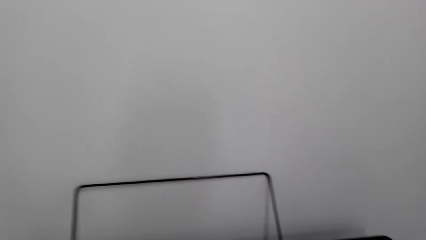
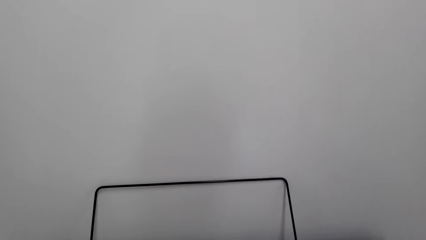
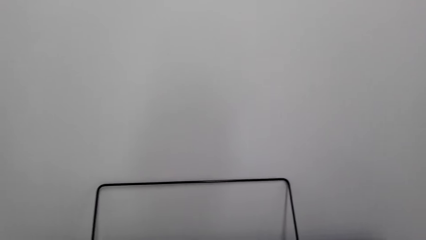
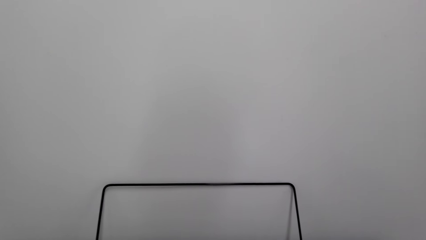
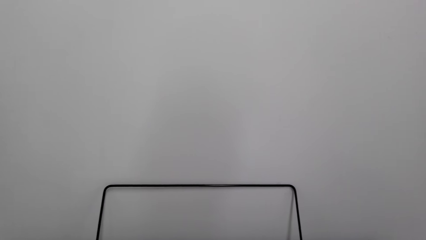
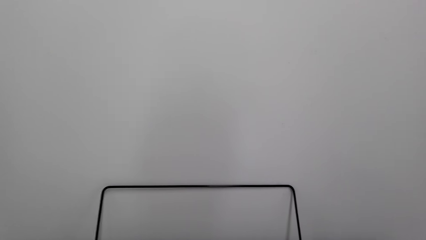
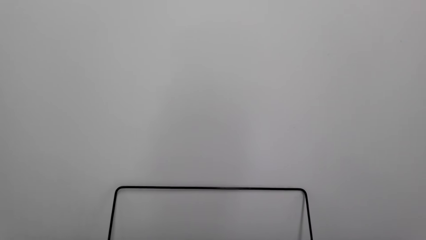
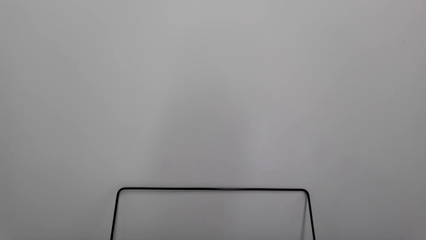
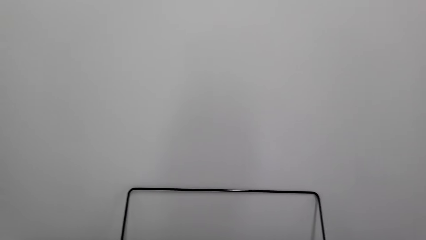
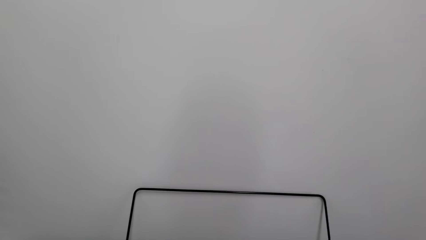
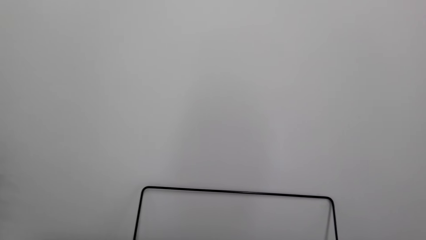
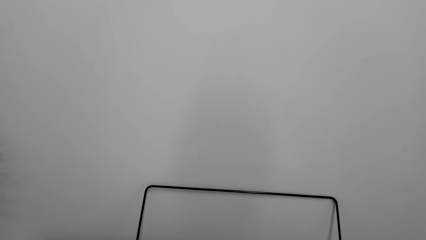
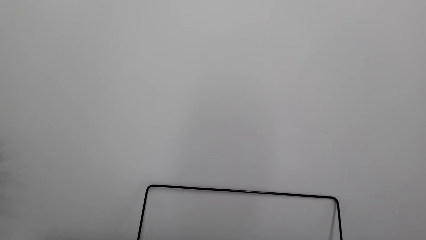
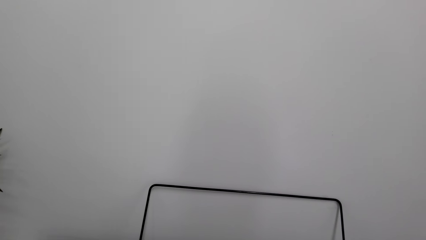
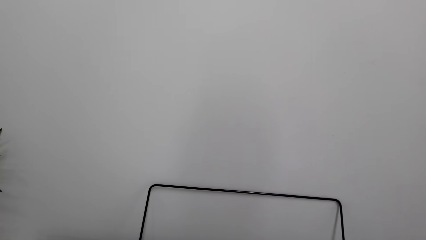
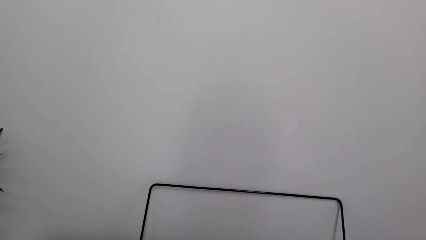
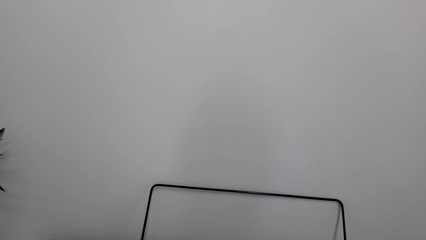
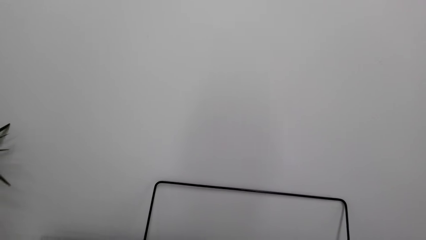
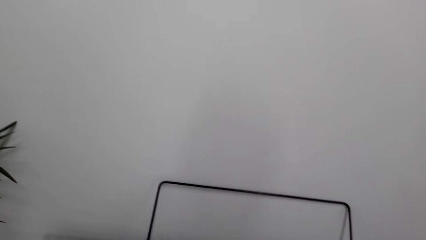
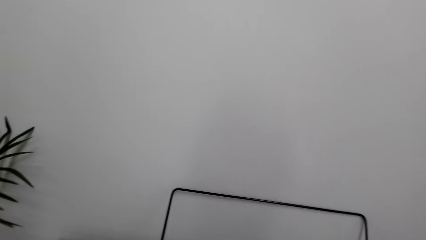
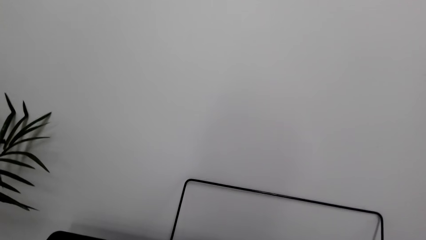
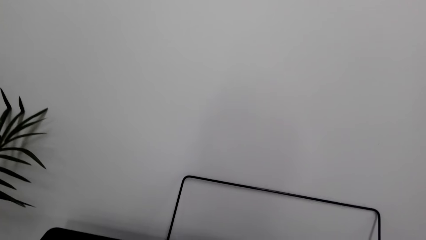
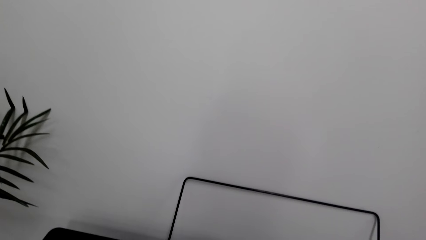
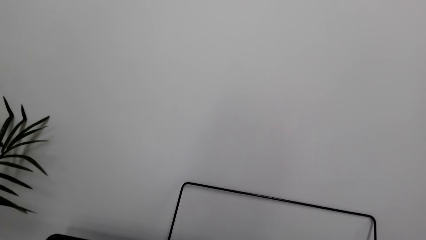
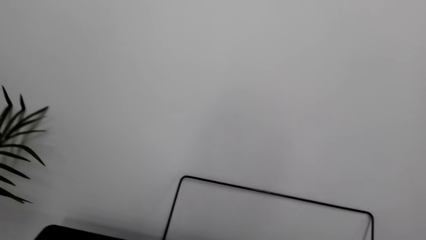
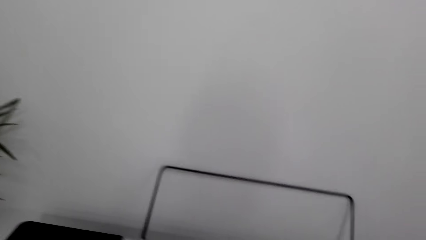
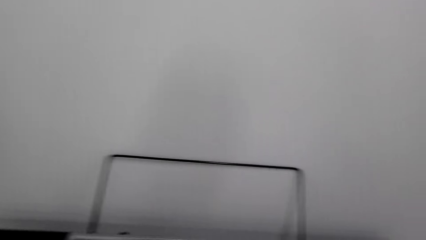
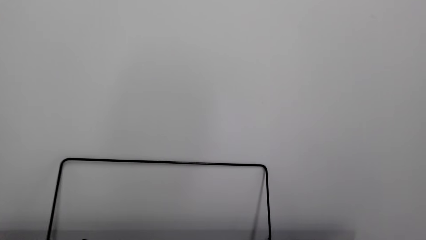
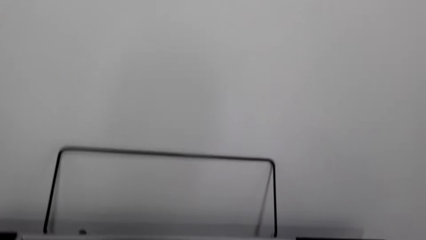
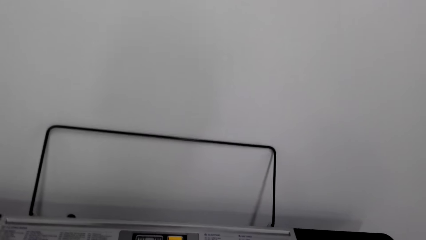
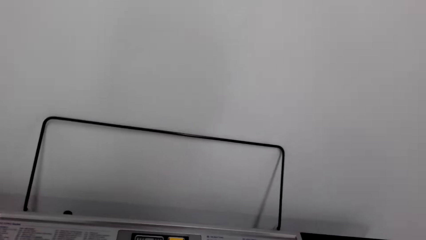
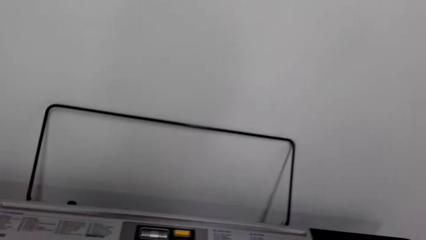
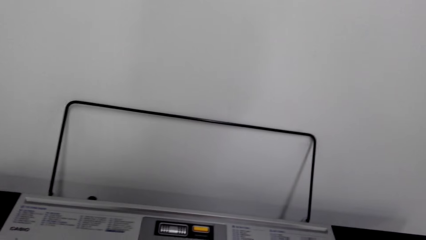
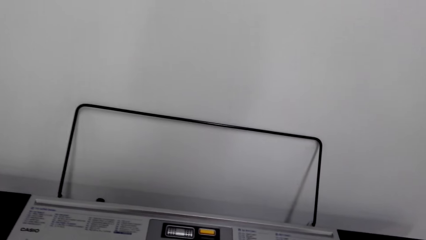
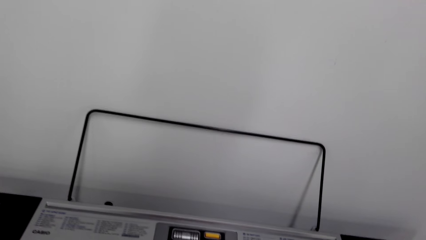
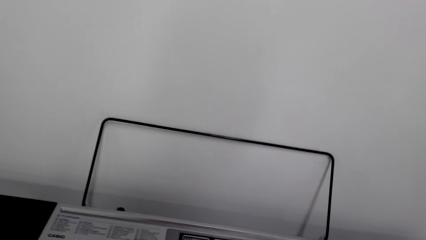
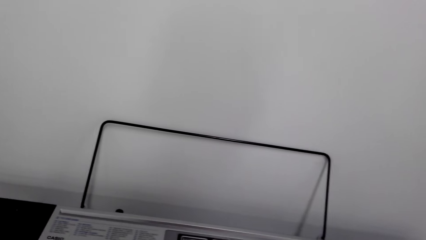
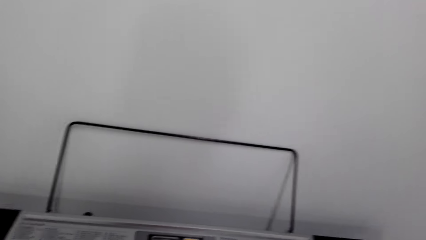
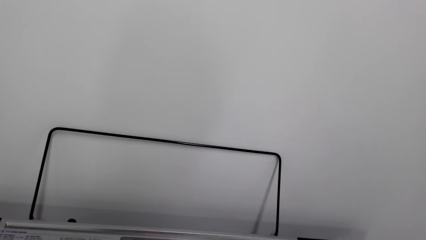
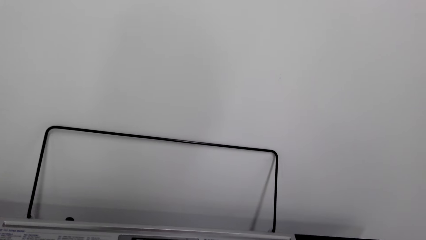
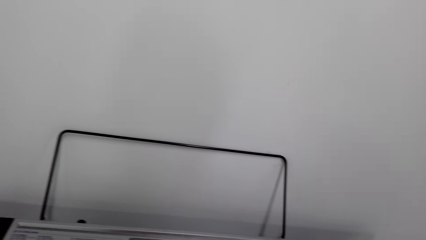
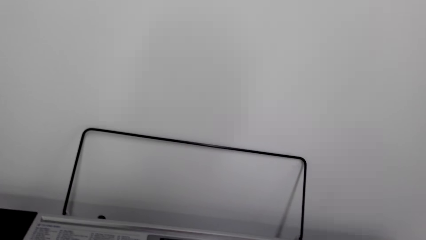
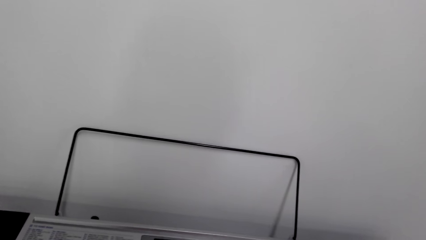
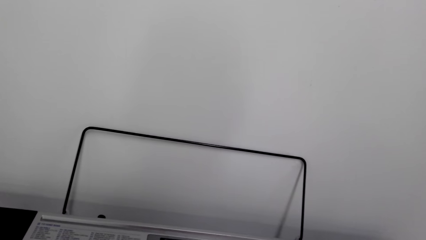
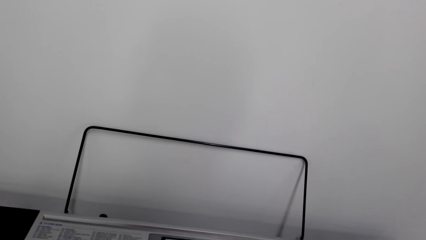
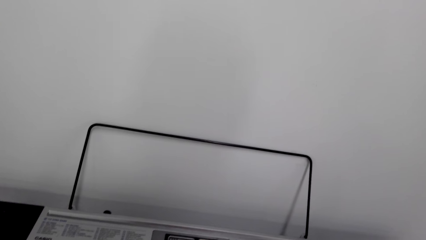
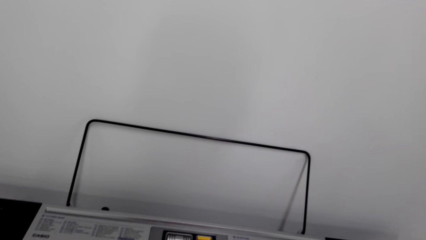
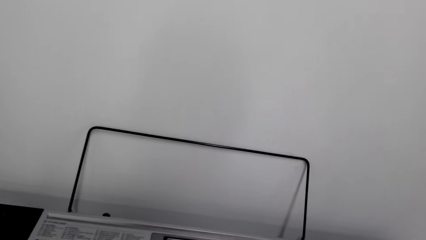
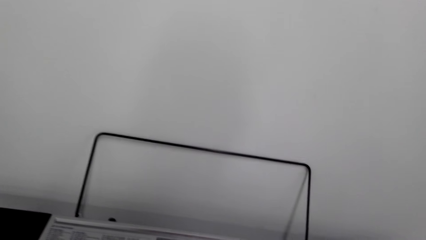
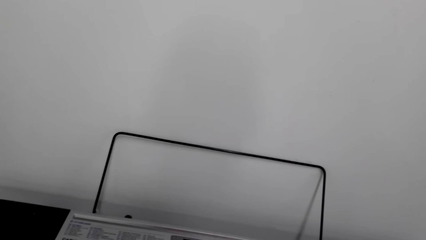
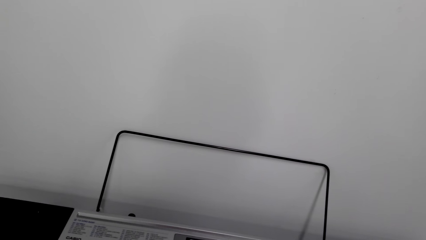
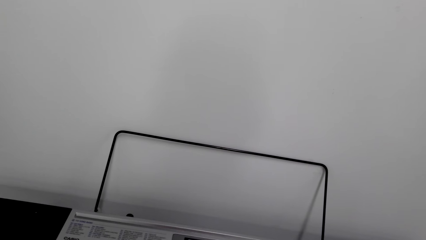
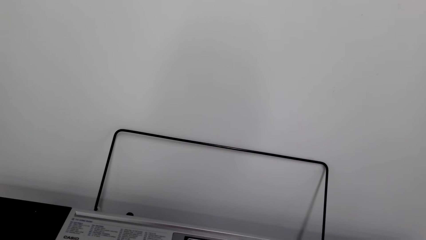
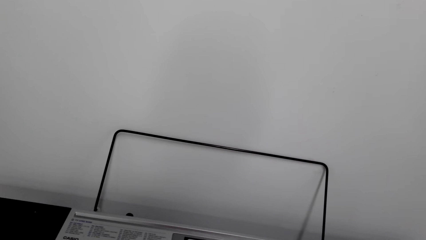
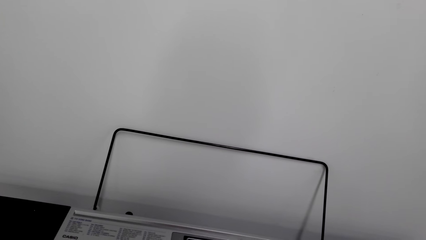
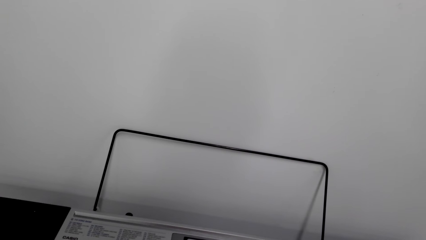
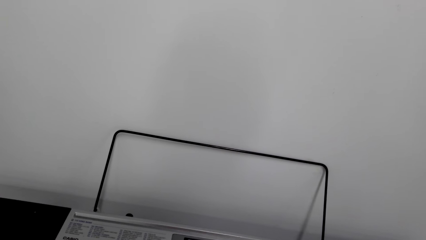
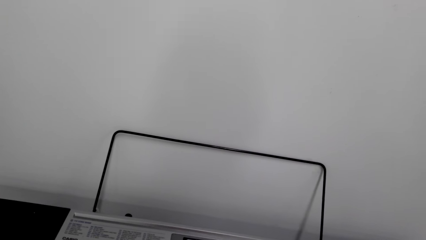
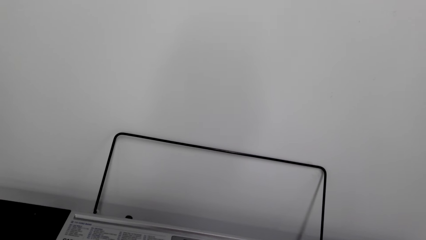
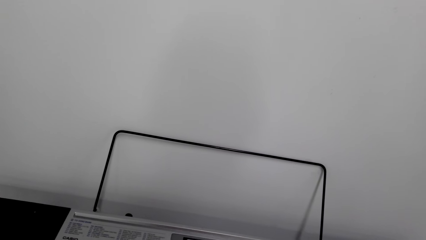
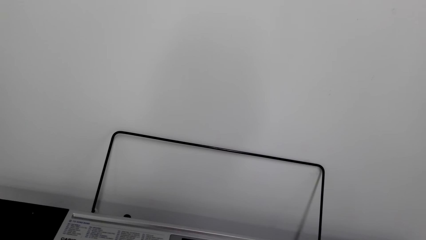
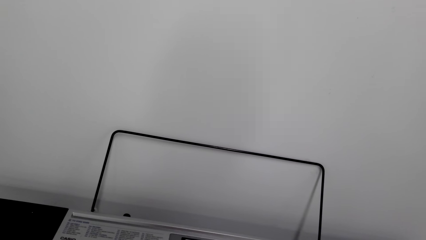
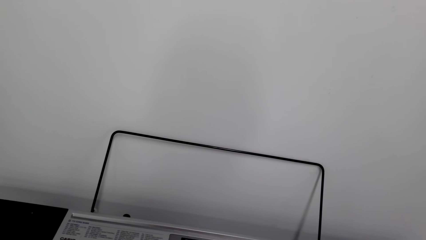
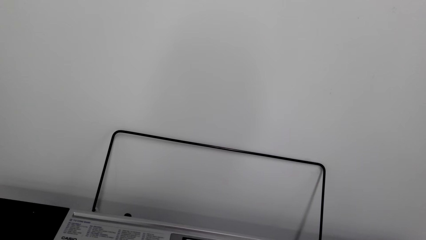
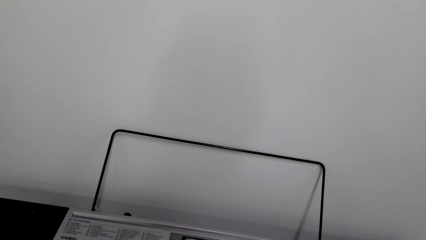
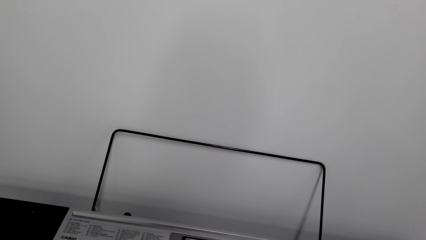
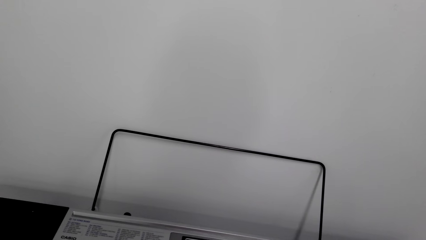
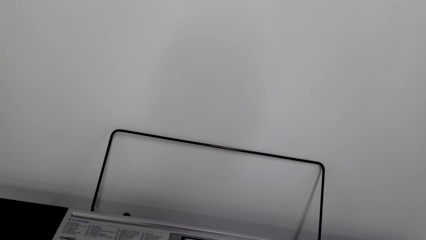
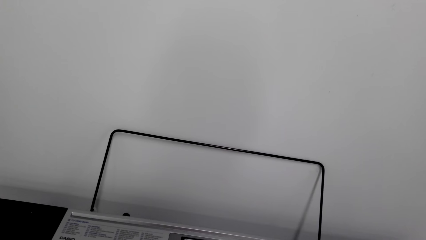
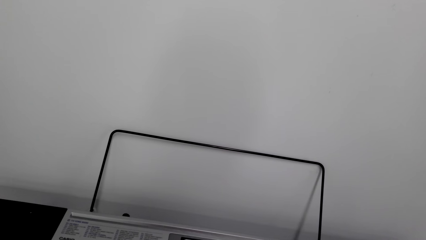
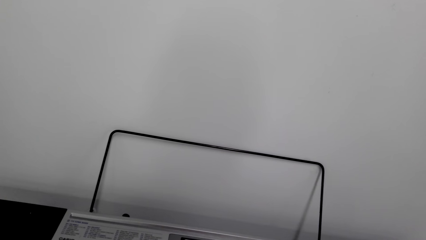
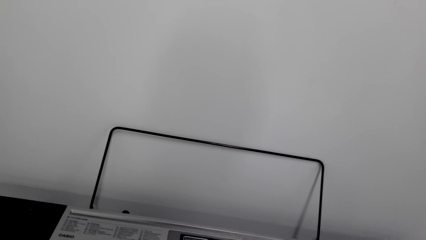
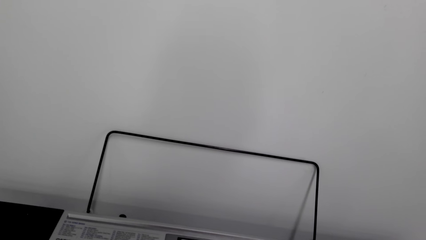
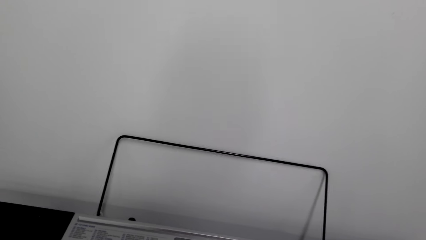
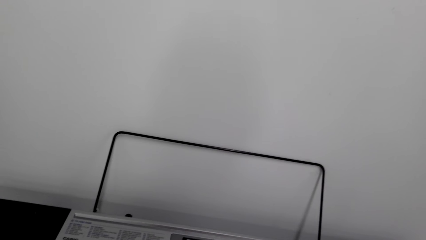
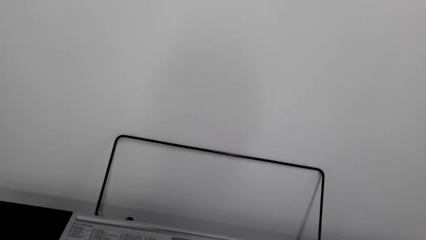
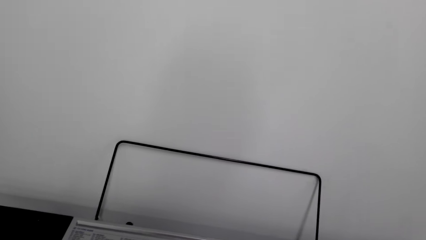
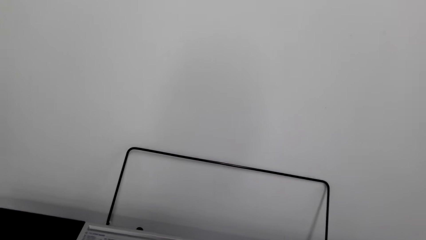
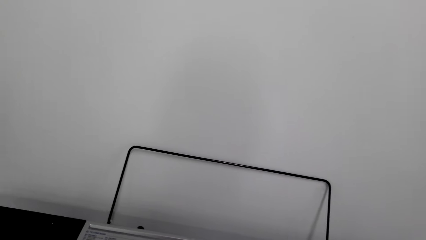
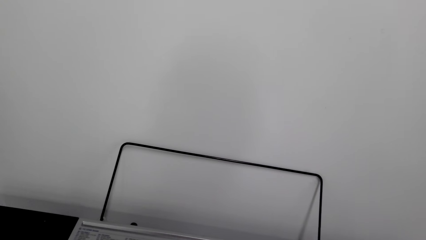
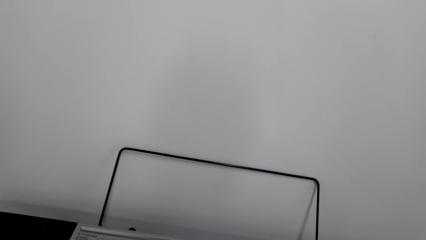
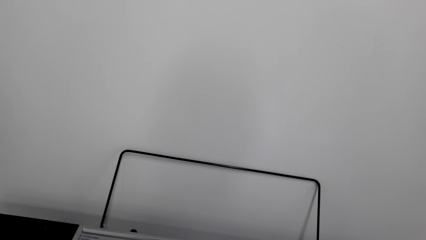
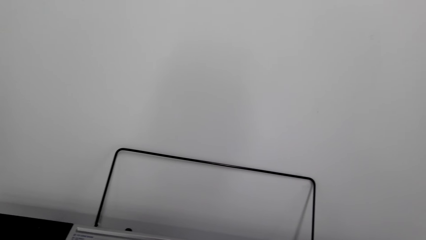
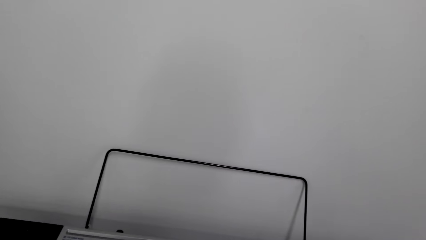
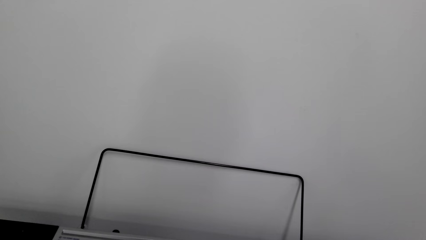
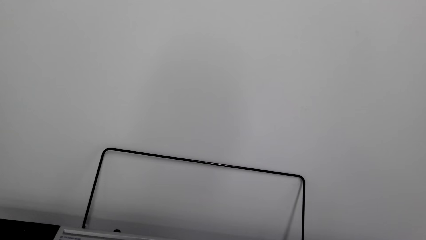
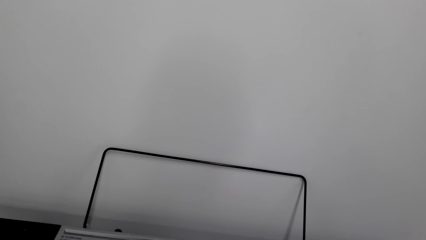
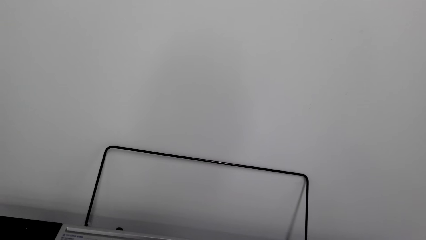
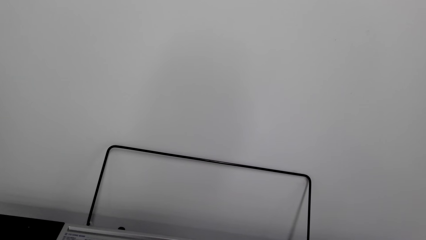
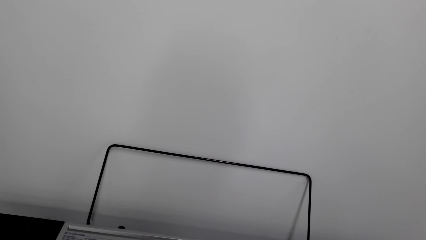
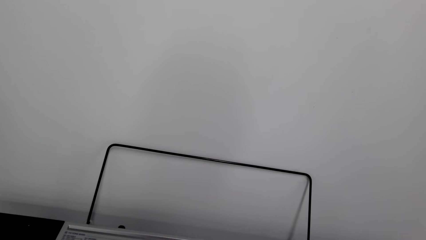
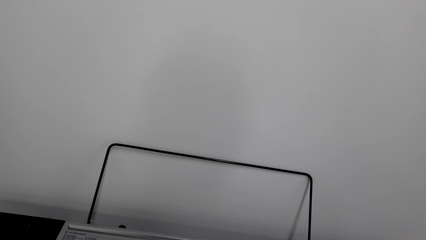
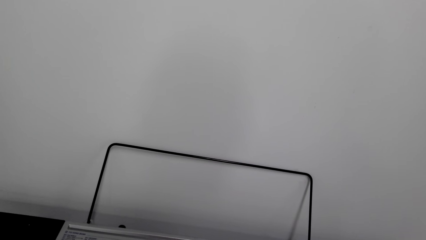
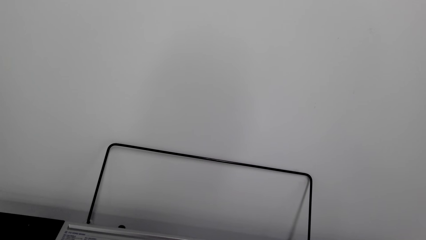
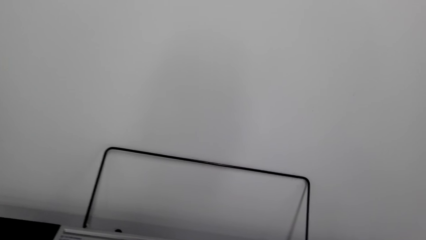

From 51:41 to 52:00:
The camera wearer looks at the piano and stops playing the piano. They look around. They play the piano or guitar. They look at the piano, stop playing the piano and look around.
